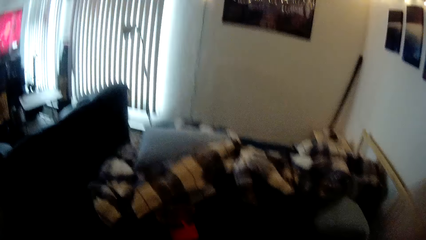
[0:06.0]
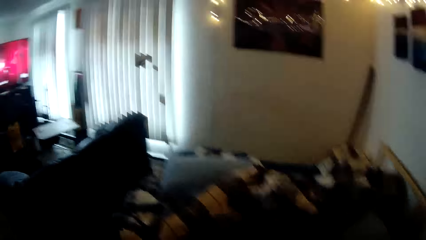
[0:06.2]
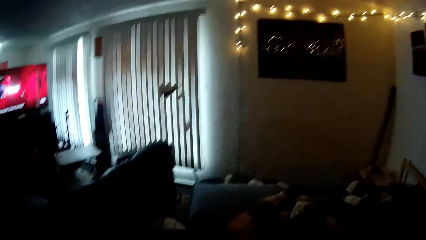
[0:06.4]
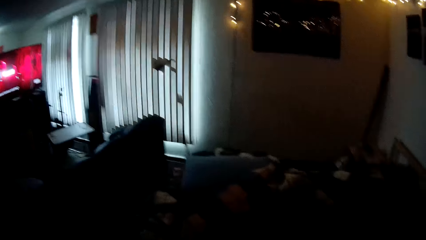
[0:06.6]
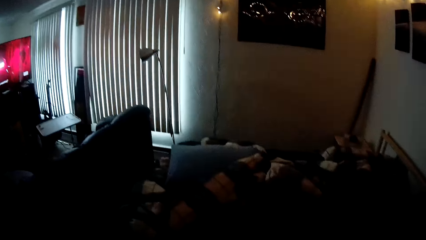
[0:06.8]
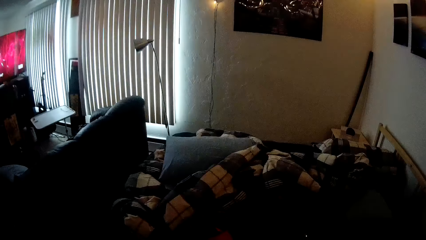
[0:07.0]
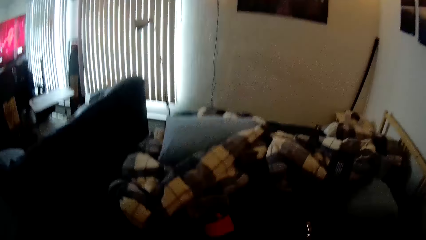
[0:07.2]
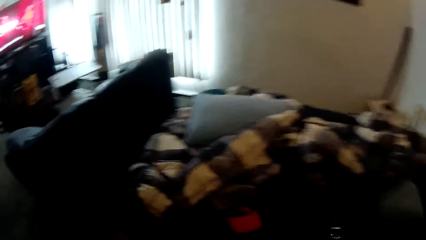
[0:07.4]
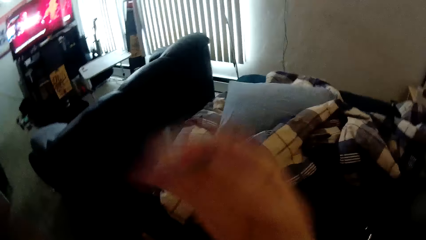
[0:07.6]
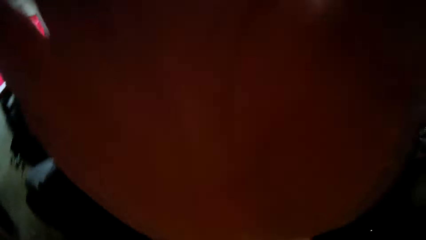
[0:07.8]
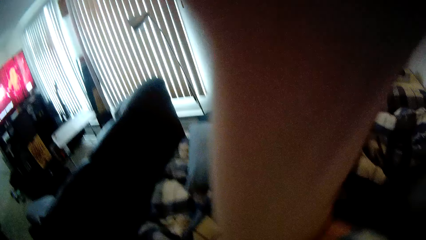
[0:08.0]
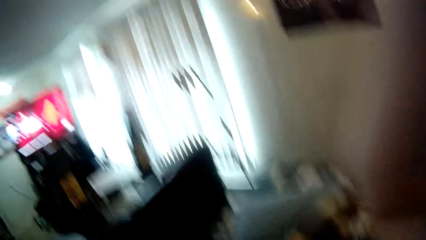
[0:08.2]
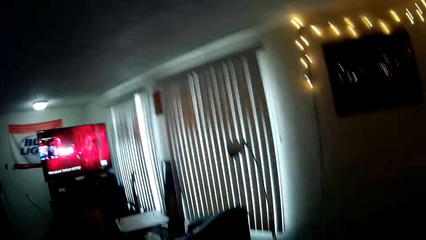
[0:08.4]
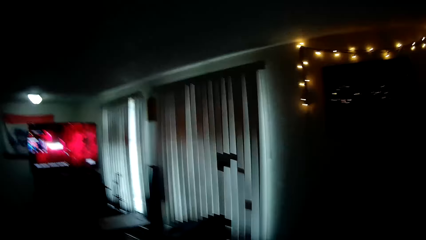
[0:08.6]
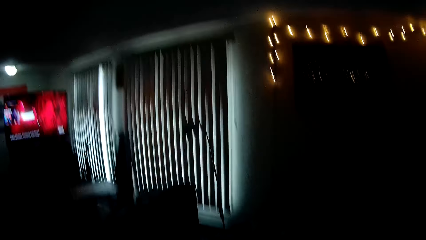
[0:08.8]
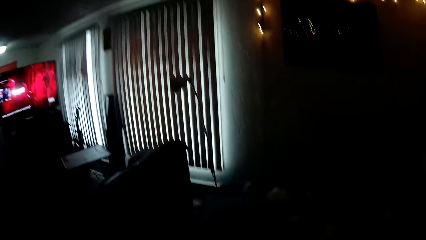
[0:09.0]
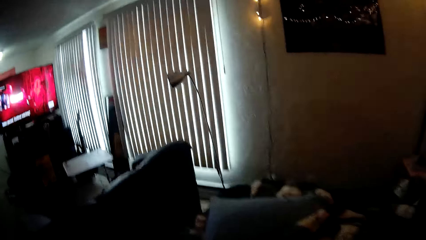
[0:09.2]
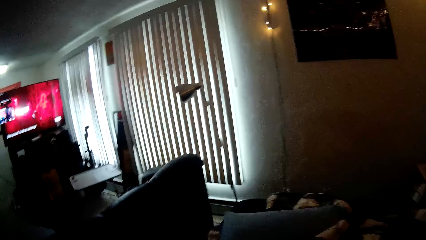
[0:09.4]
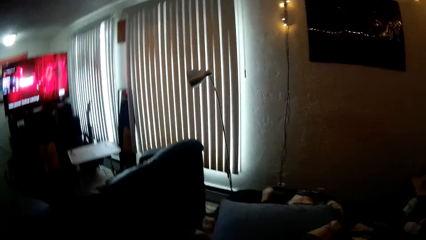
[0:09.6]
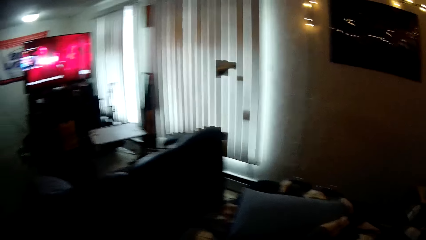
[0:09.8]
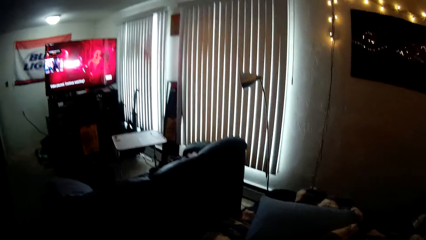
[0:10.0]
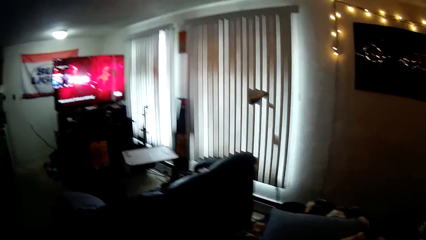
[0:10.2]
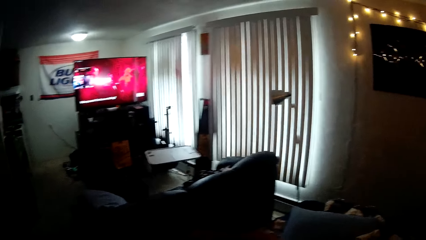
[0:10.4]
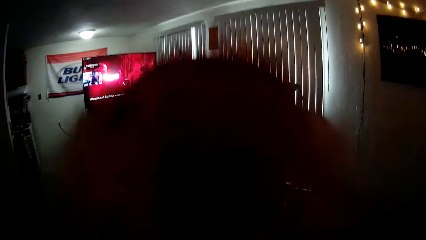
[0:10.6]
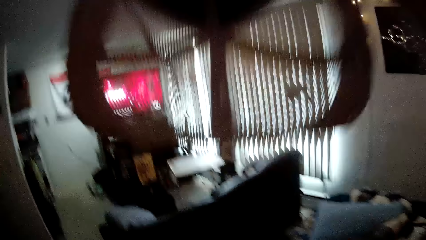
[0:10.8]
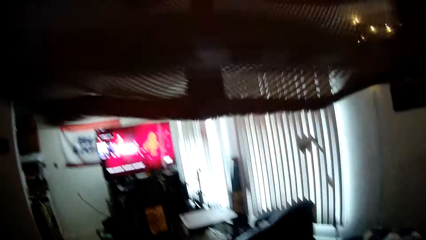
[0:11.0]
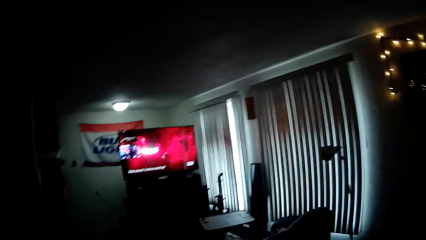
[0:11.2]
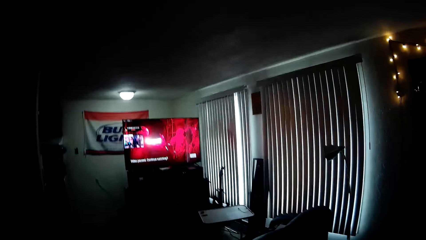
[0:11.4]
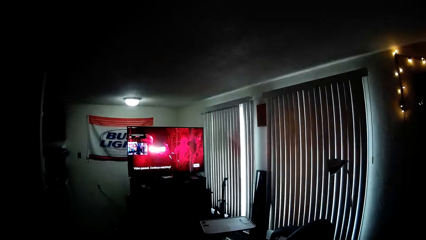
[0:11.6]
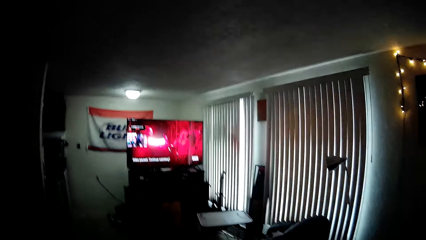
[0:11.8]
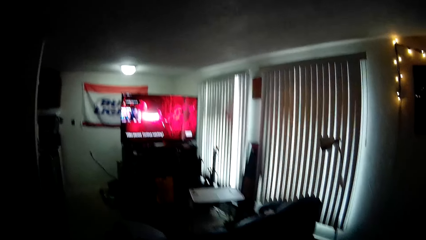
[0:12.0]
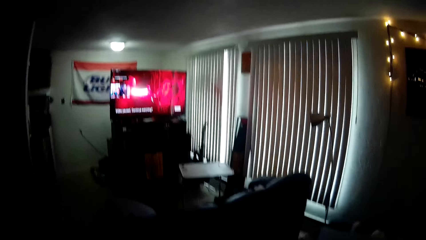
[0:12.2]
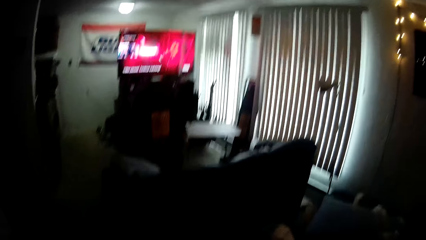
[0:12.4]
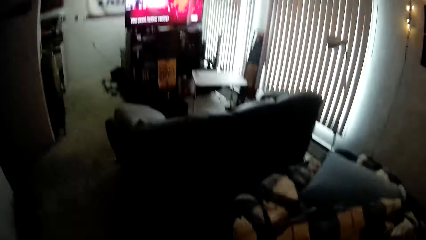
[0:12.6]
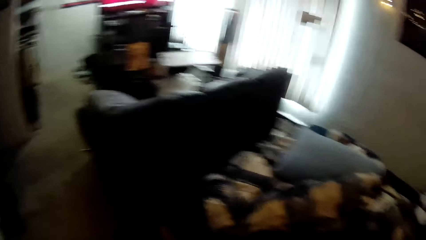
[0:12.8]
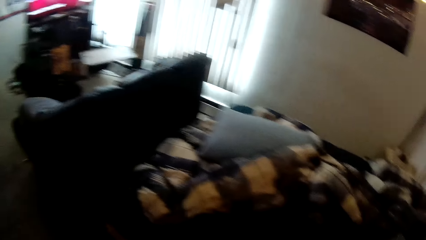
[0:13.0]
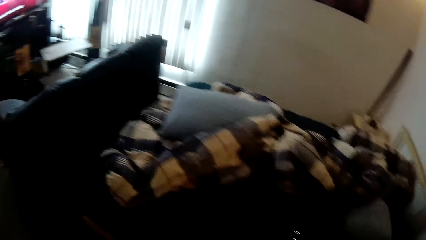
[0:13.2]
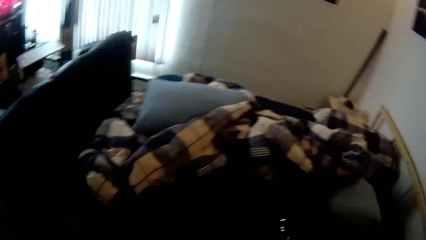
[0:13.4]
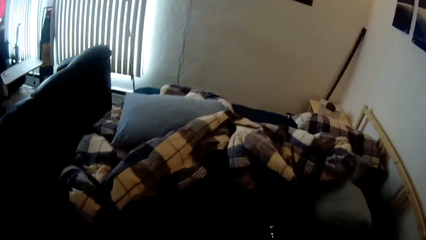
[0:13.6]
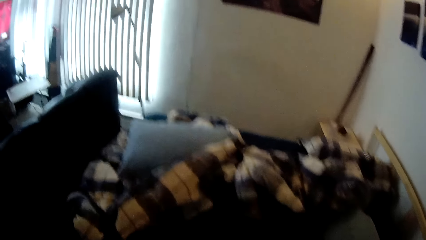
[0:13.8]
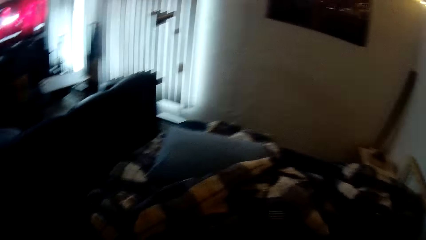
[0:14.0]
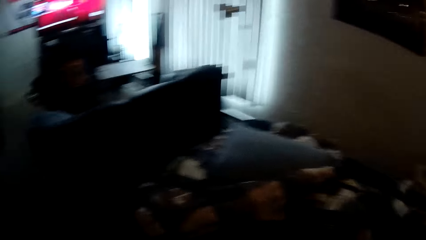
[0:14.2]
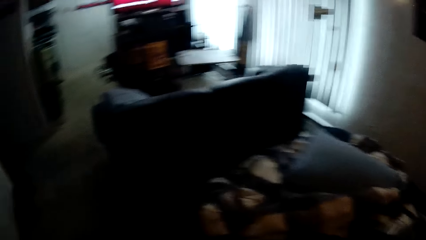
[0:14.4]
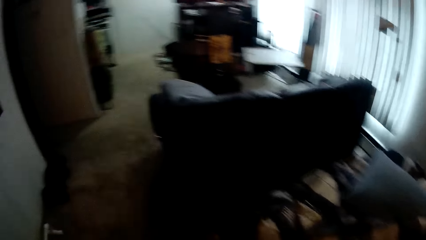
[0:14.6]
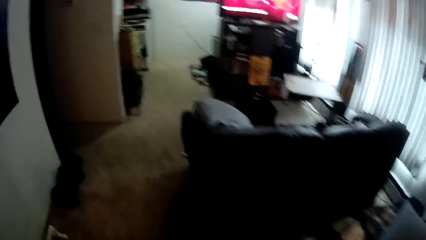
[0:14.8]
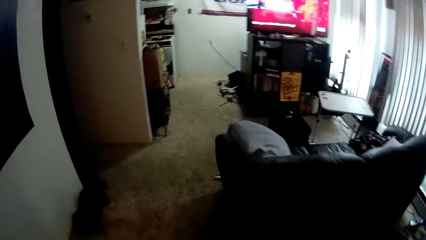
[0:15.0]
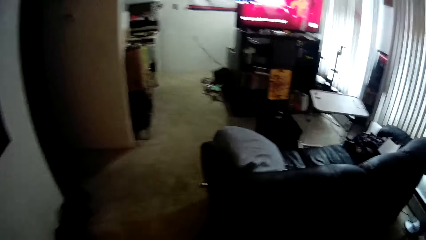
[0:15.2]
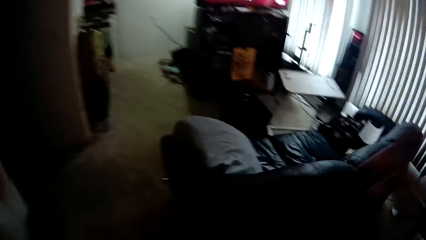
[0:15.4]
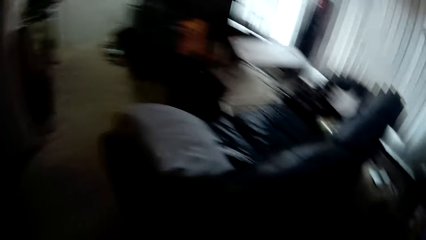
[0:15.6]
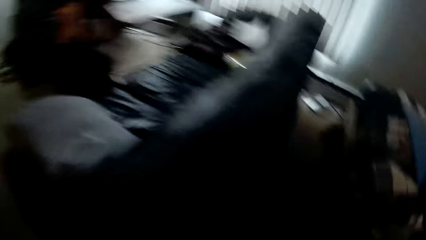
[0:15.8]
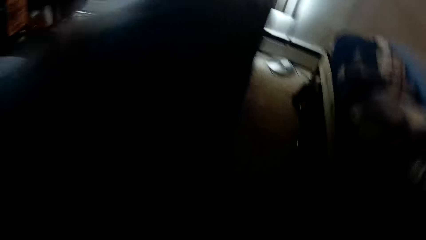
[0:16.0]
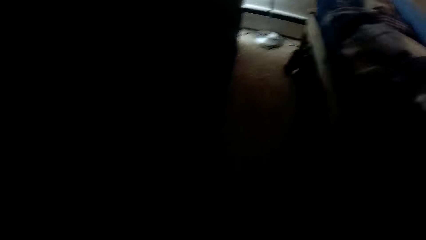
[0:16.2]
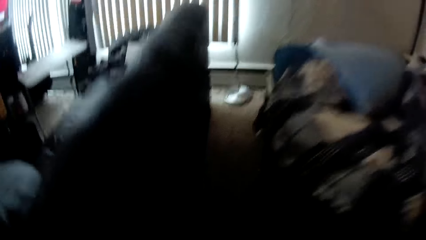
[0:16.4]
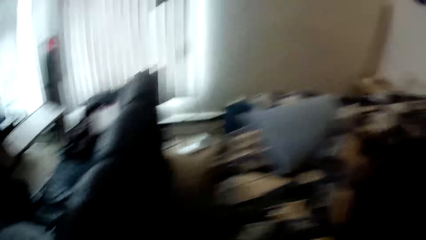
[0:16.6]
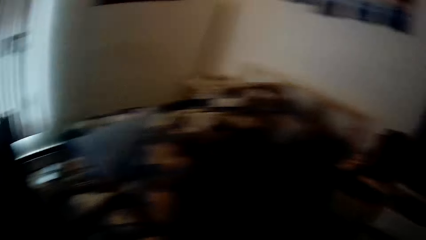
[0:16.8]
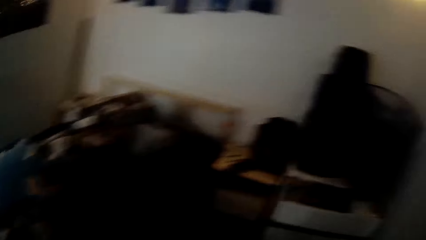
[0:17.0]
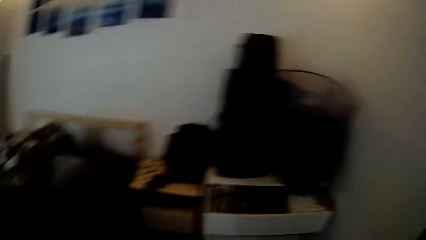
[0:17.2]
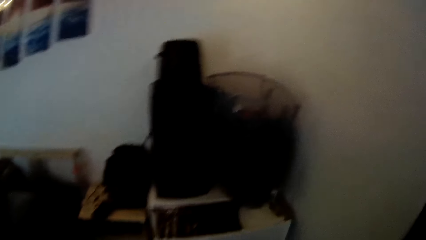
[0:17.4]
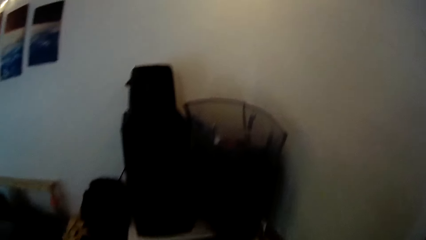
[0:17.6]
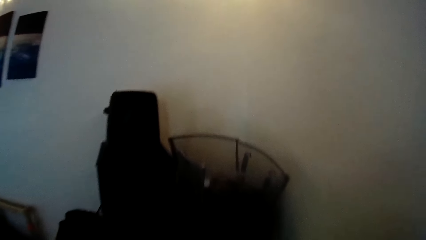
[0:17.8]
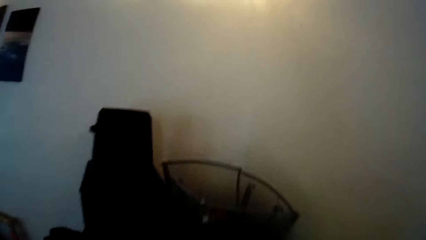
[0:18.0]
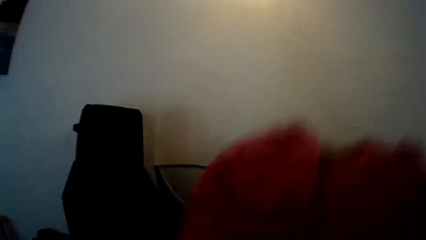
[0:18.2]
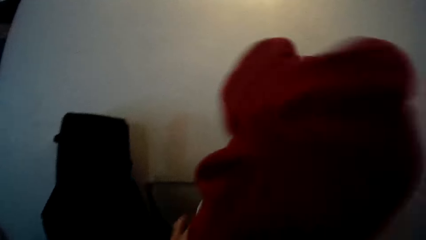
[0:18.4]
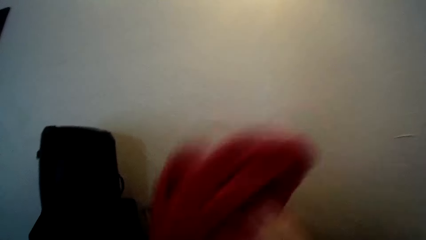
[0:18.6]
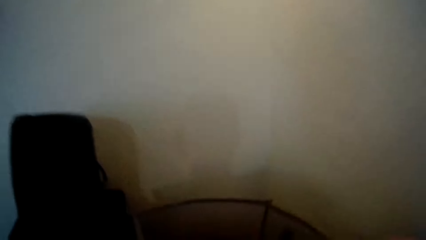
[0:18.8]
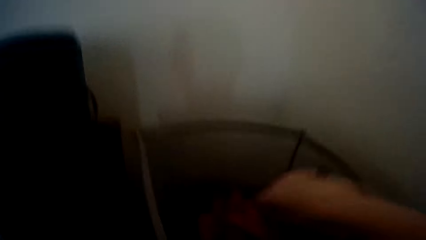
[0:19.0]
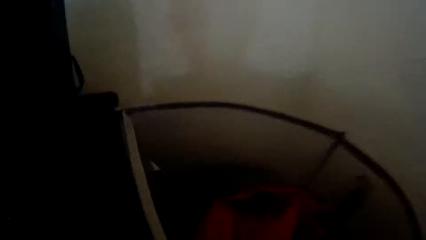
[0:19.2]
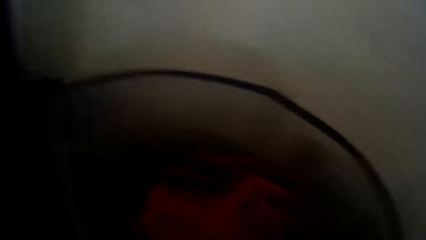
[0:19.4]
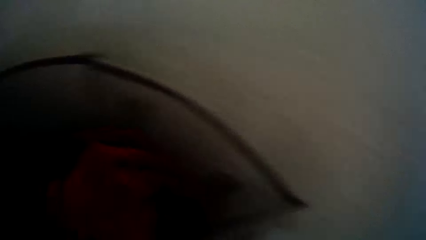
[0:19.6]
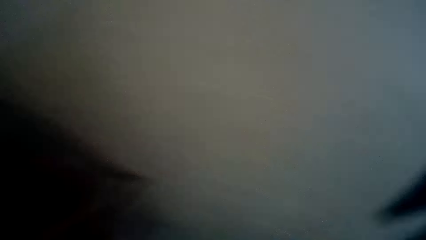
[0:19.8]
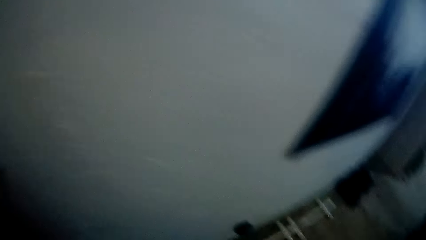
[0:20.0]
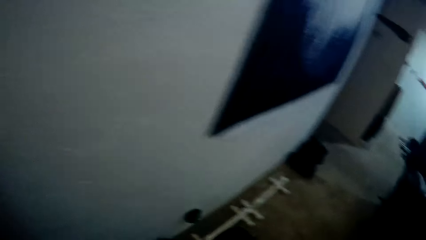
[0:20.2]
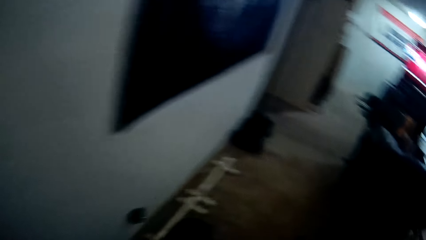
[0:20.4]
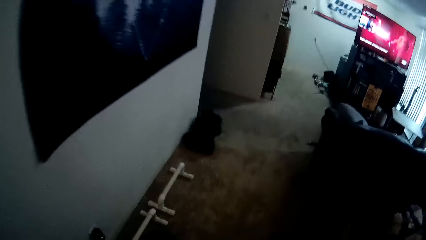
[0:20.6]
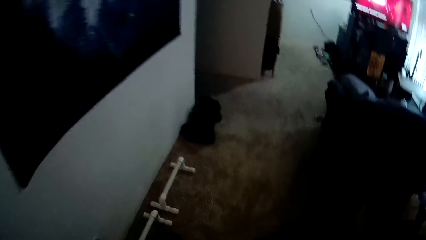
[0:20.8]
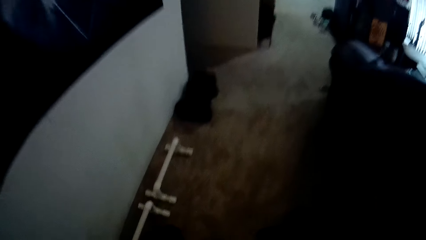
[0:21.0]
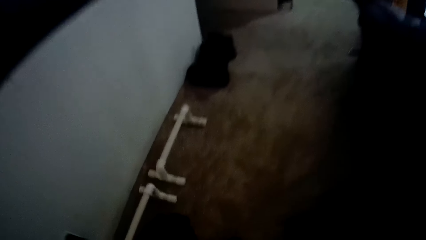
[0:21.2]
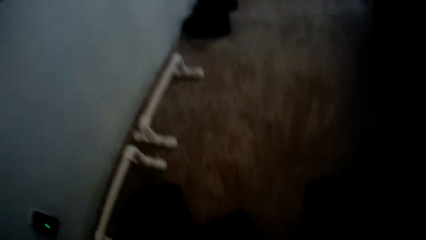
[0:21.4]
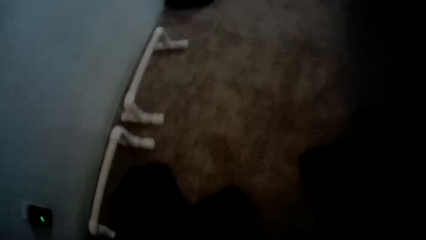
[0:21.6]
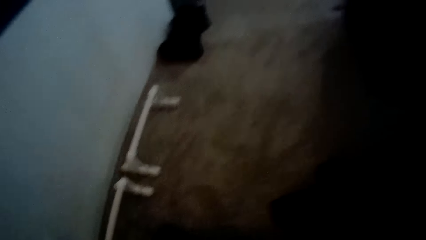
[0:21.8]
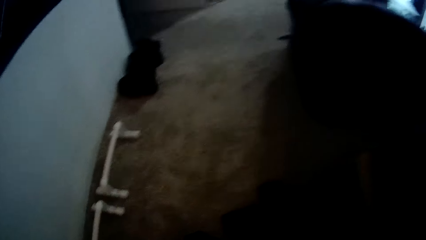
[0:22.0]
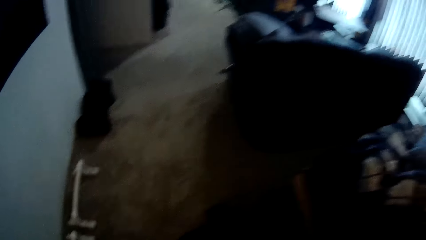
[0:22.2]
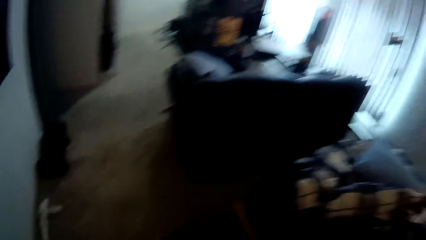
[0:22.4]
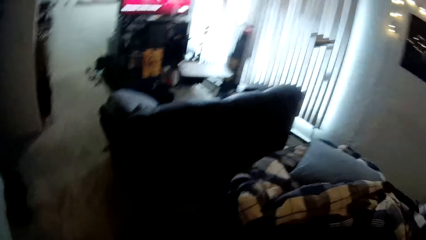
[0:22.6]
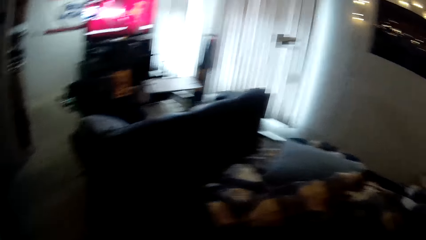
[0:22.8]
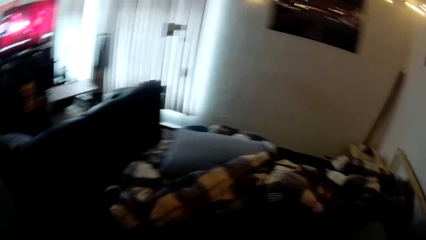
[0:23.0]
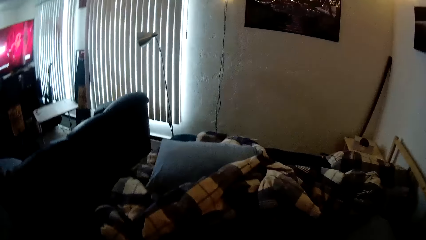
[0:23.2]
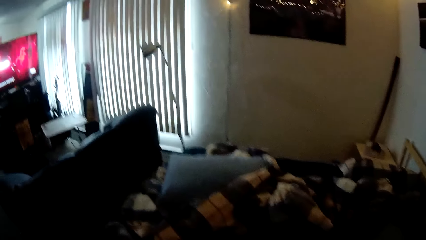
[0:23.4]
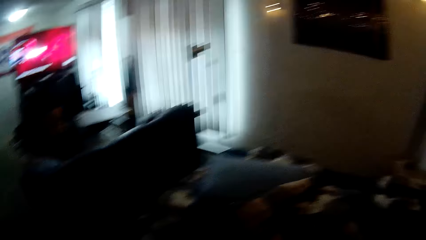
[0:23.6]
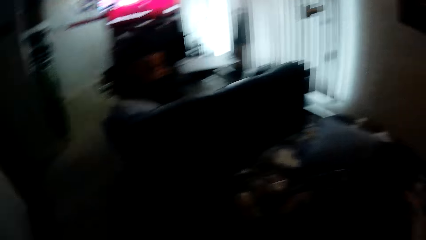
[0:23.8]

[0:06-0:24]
The camera wearer raises his right hand. He moves the hand to the camera. He stares at the television. He moves the cap or cloth upwards. He stares at the television. He stares at the bed. He looks around. He walks towards the dust bin. He puts the clothes in the dust bin. He looks around. He walks around the house.
